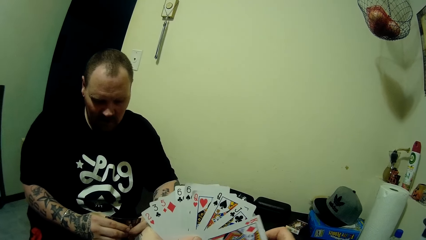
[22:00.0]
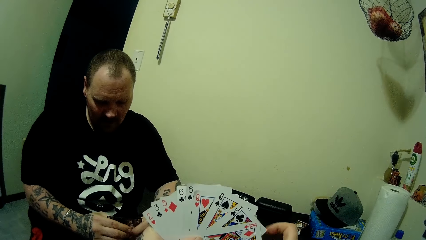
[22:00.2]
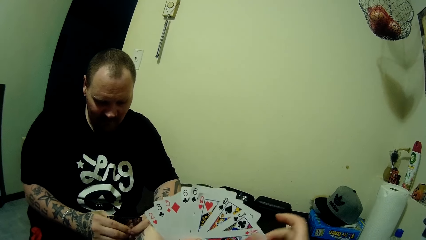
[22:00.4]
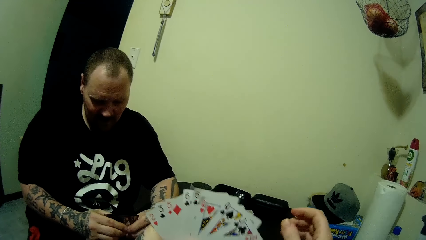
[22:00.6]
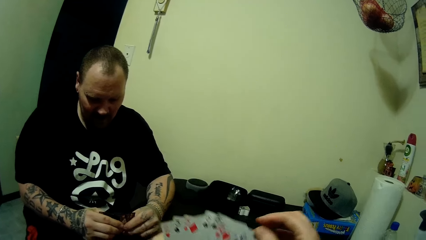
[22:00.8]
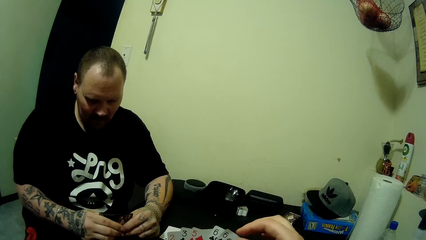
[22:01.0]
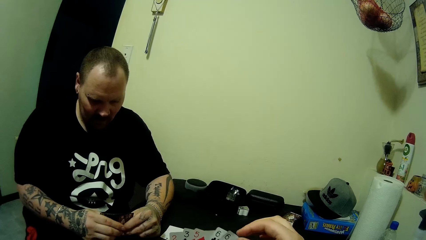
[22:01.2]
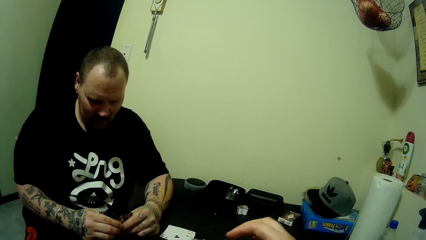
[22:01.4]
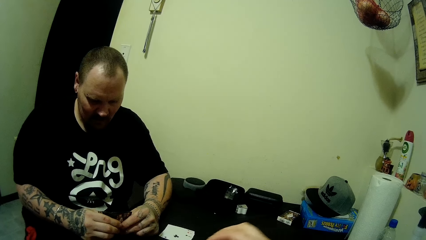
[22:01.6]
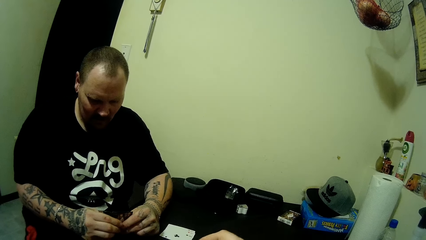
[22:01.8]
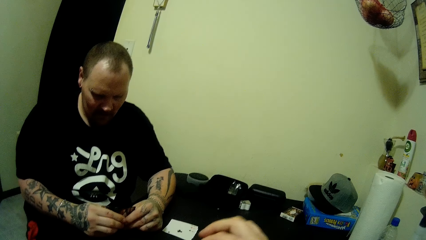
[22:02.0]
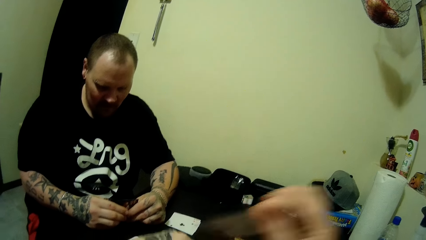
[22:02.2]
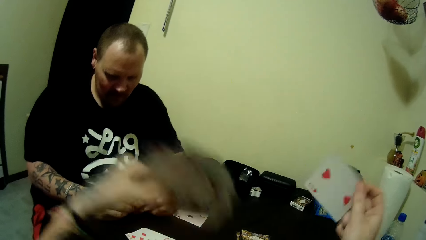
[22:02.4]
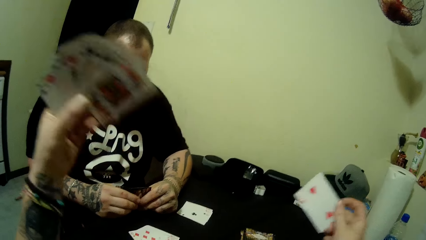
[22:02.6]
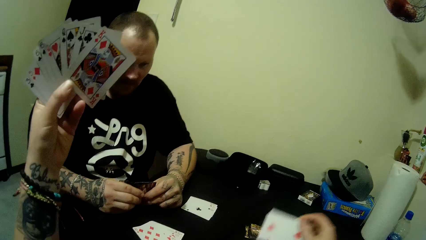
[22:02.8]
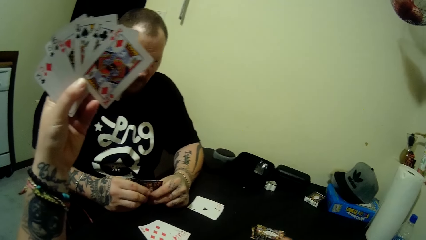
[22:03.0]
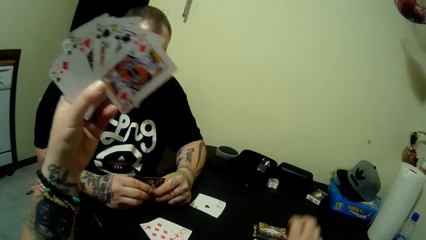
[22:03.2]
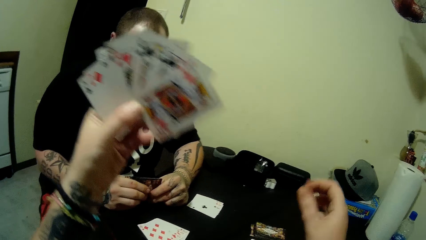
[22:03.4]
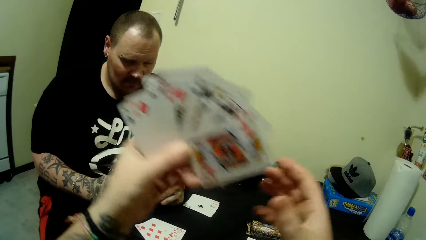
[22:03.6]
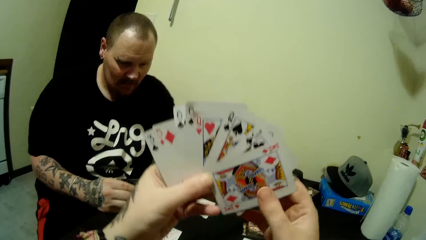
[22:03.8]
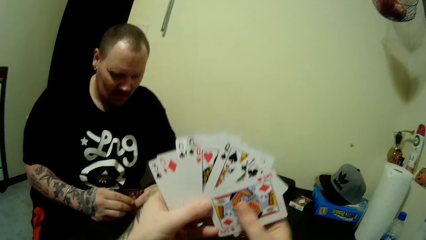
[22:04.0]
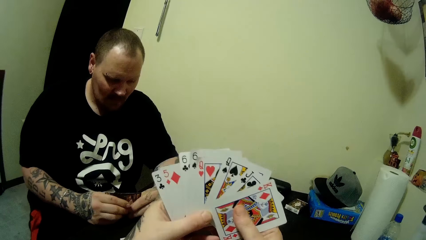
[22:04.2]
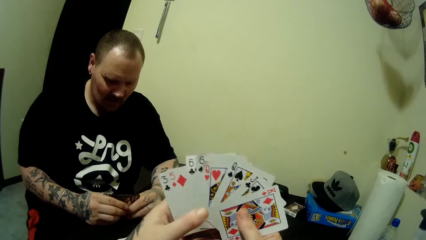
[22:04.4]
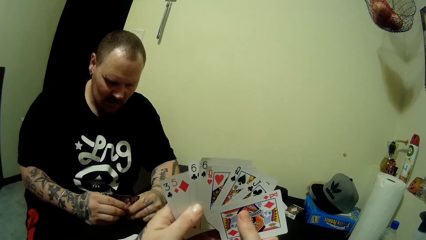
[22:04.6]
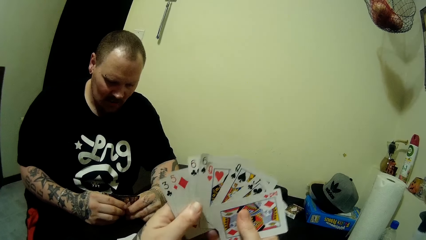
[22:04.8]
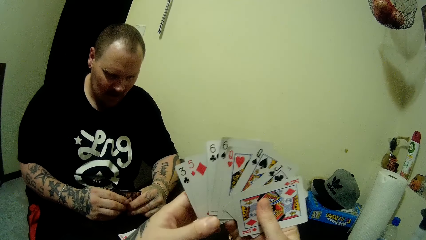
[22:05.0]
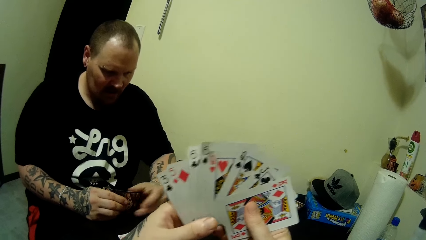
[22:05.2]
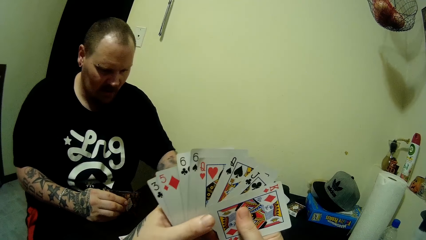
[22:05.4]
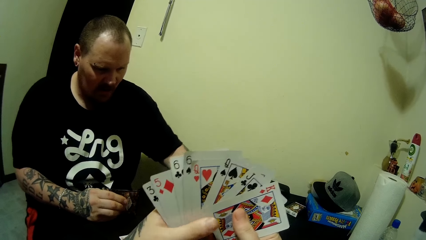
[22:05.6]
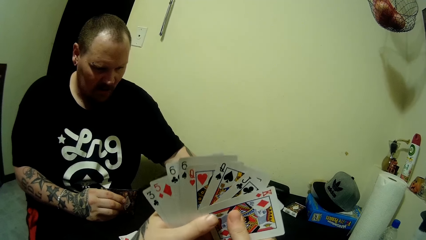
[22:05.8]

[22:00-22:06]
The camera wearer holds a card with the other hand. She removes her hand from the card. She picks a card. She drops a card on the table with her right hand. She holds the stacks of cards with both hands. A man removes his hand from the cards.

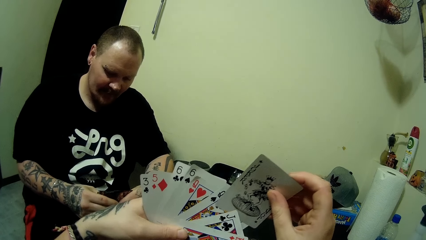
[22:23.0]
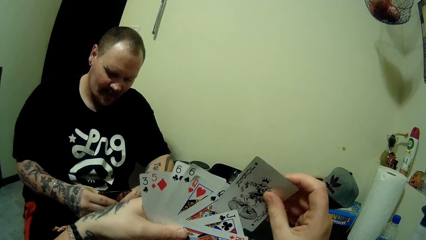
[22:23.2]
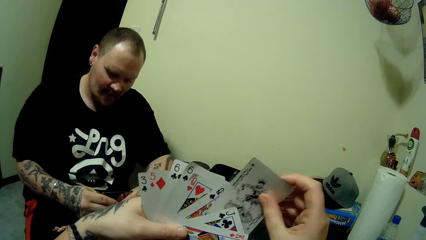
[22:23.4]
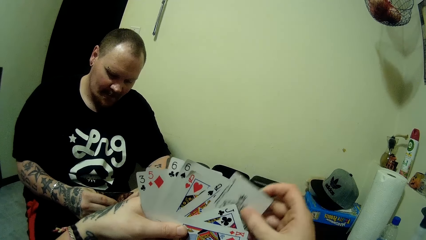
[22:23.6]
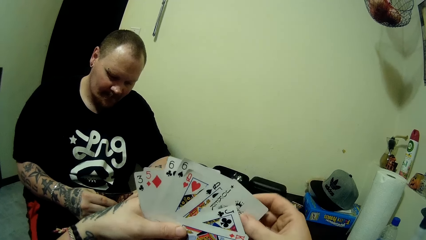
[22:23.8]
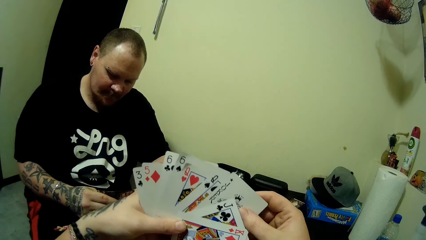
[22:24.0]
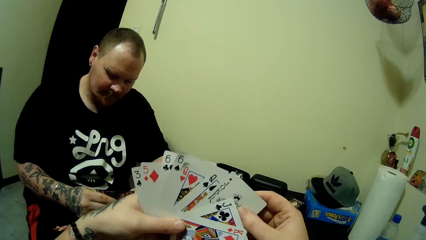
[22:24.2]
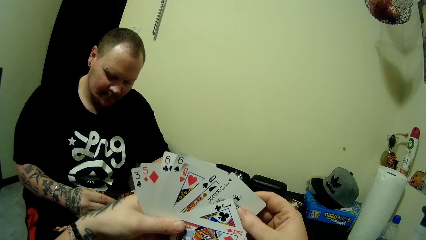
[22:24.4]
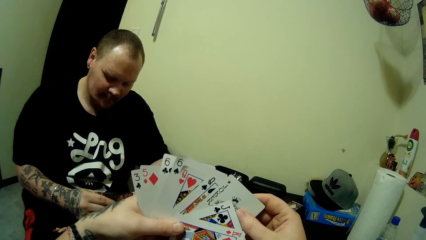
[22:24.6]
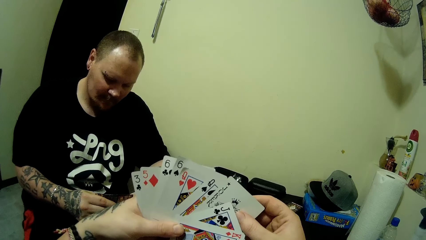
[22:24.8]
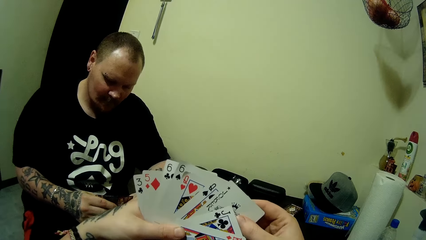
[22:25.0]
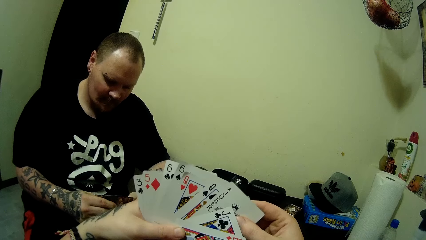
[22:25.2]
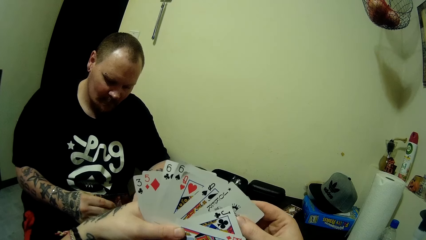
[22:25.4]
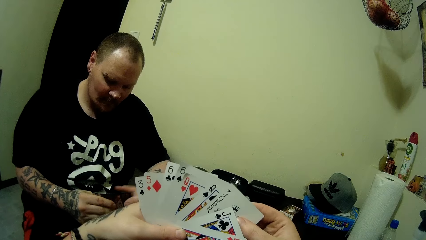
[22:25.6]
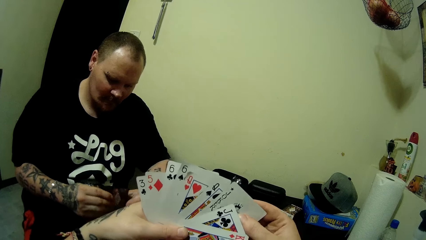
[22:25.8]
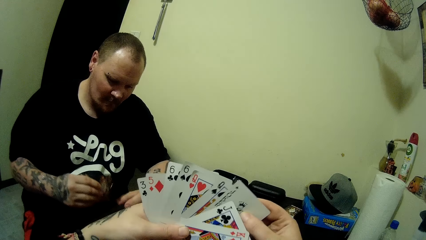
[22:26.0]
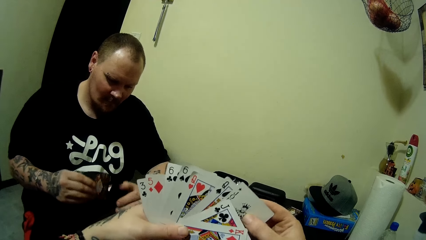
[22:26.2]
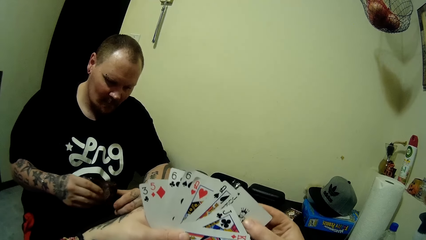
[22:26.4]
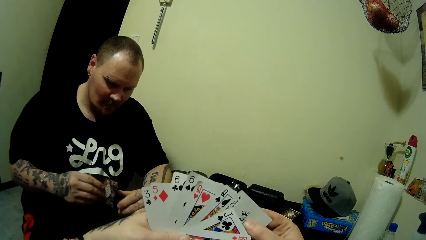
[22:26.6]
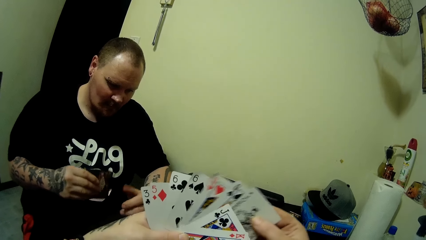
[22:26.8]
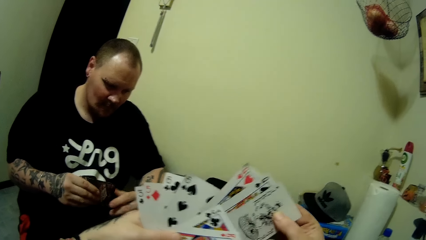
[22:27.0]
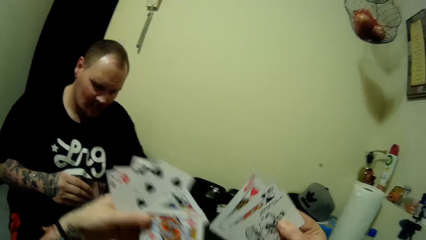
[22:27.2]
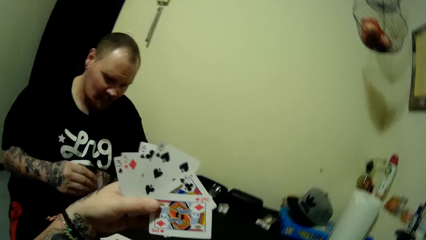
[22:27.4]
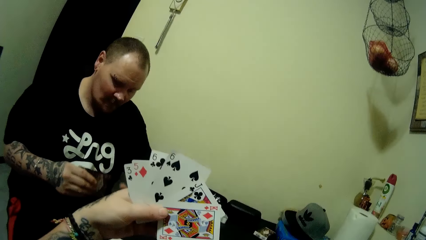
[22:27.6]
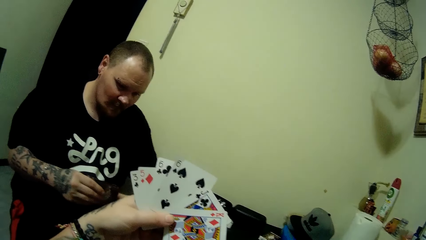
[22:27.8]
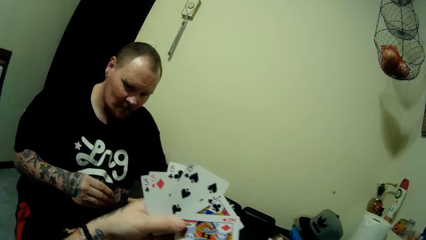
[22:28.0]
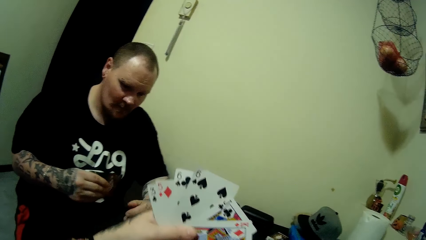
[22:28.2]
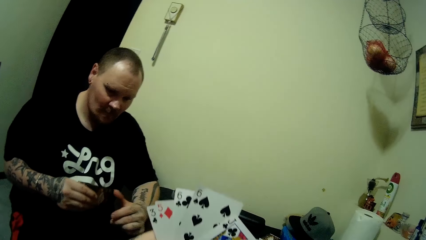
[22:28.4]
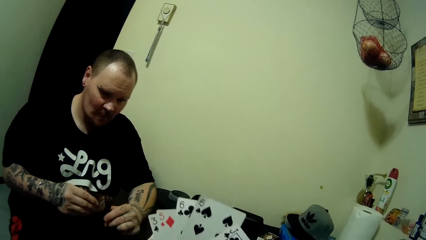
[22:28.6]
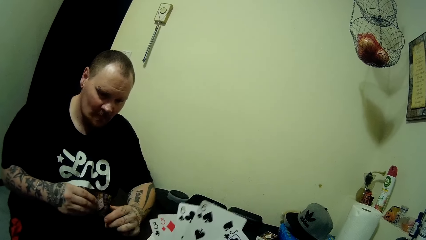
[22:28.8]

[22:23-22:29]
The camera wearer puts a card between other cards. A man rubs the cards. The man flaps the cards in his left hand with his right hand. The camera wearer picks cards. She drops some cards with her right hand on the table.

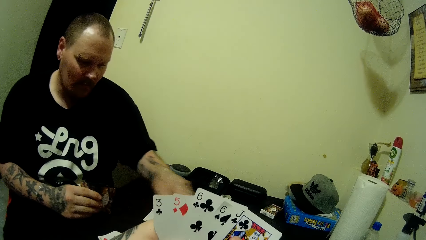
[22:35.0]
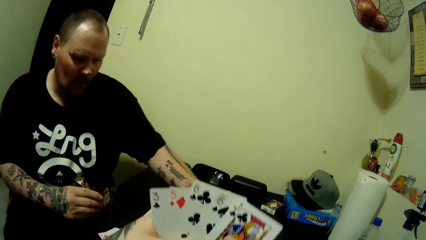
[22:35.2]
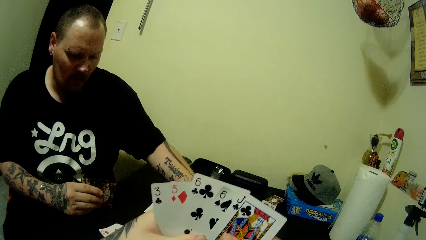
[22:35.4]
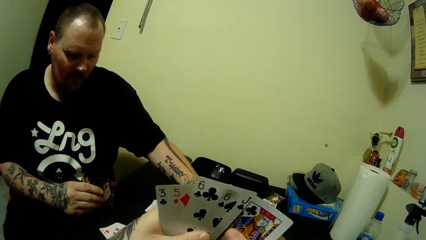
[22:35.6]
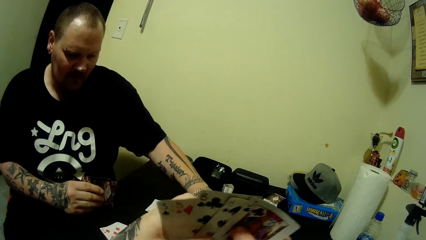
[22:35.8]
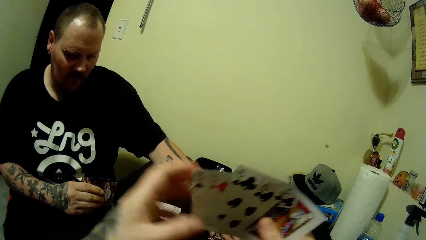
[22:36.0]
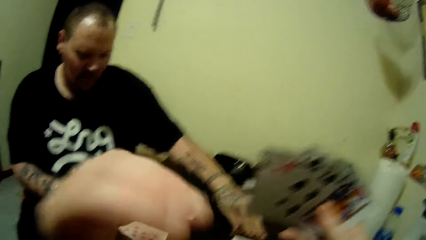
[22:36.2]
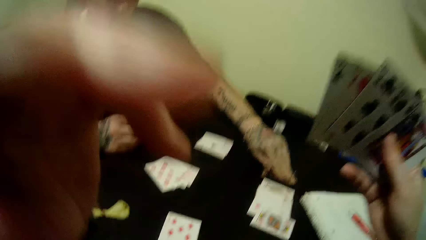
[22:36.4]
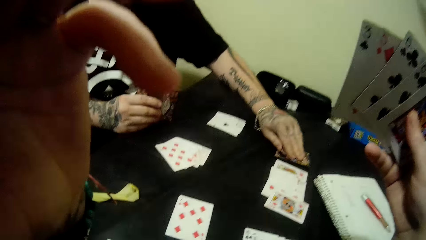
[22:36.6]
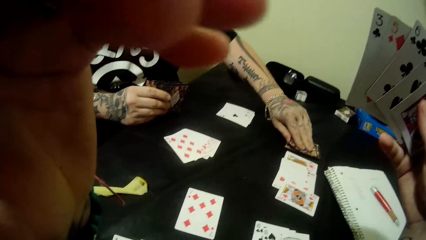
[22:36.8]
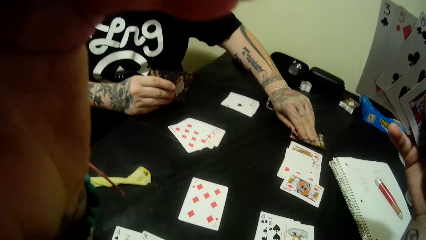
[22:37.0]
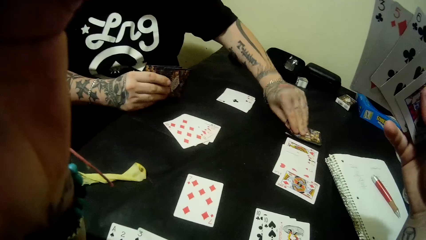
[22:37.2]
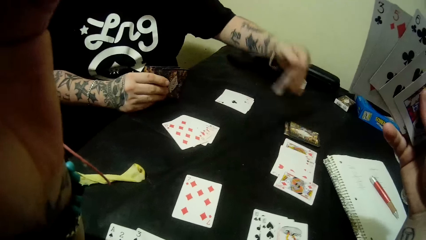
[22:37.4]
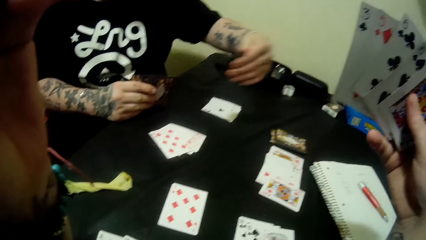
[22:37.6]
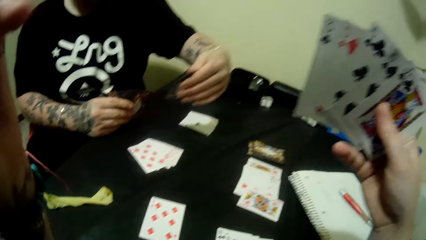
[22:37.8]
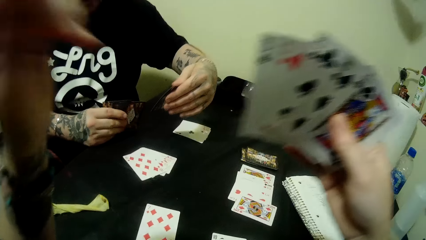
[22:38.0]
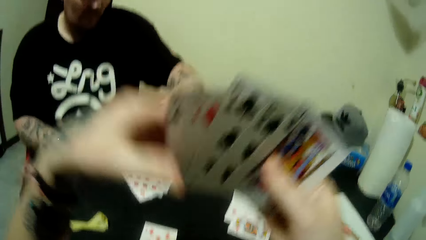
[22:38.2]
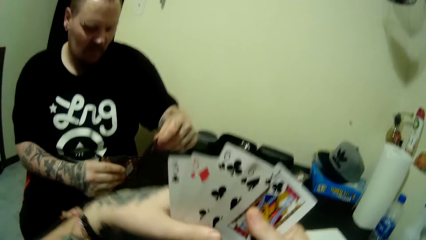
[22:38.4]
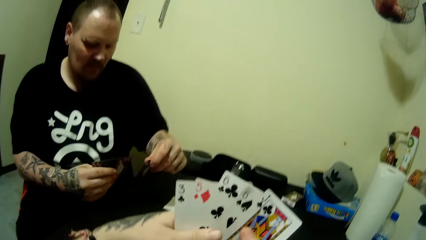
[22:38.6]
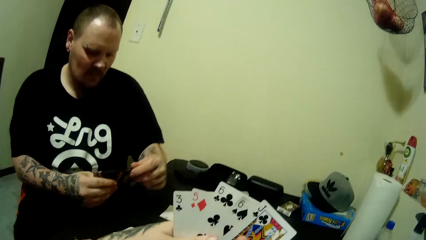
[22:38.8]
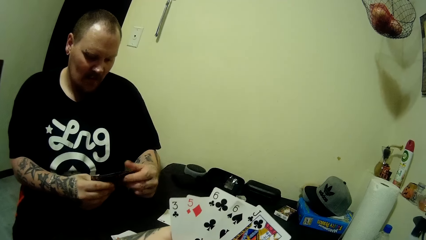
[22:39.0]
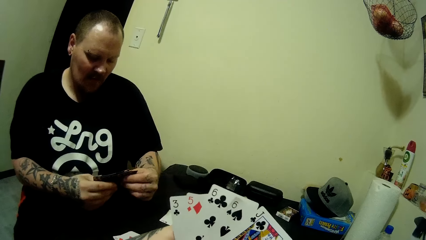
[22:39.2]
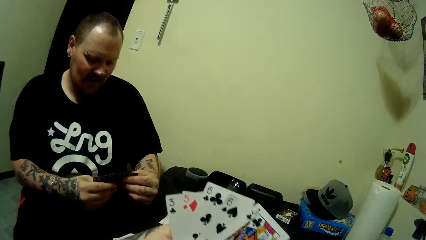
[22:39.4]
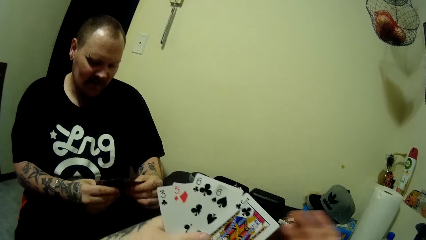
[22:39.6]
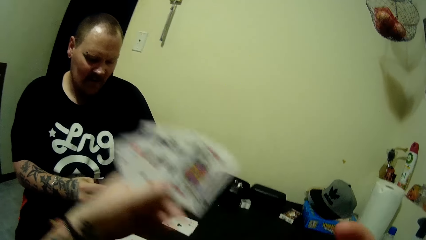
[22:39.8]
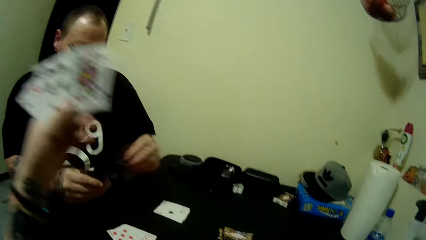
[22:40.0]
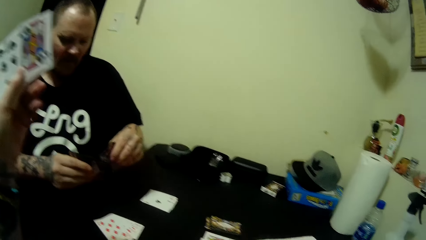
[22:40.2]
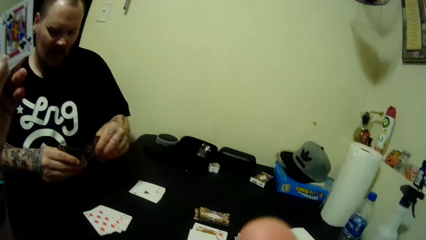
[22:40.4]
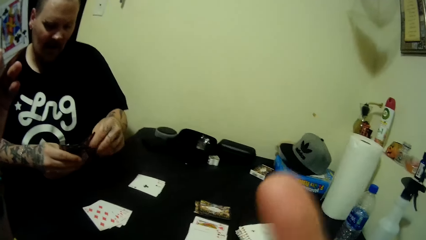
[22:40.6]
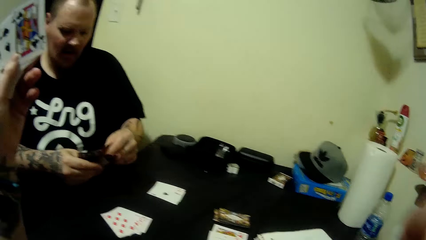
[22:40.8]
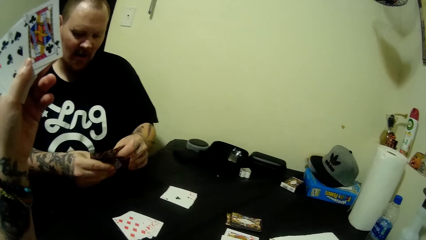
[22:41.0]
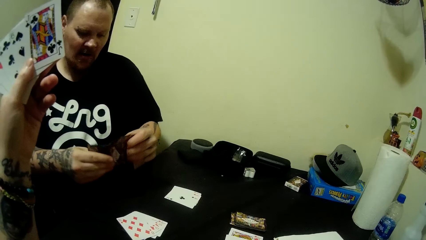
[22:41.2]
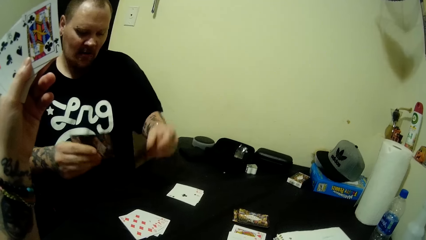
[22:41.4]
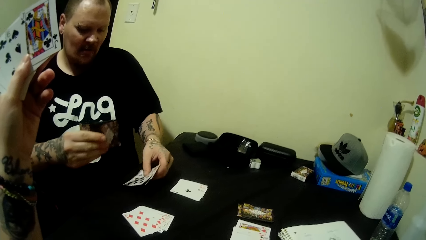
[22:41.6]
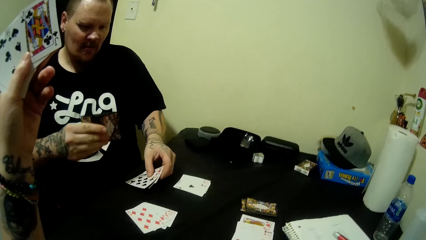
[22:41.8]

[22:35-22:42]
A man removes his hand from the cards. The man holds the cards. The man picks a card on the table with his left hand. The camera wearer moves her left hand away from the cards. She raises her right hand to her head. She lowers her left hand. She holds the cards. The man holds the cards with the other hand. The camera wearer lifts the cards and moves her right hand. The man mixes the cards. The camera wearer moves a finger. The man picks cards.
